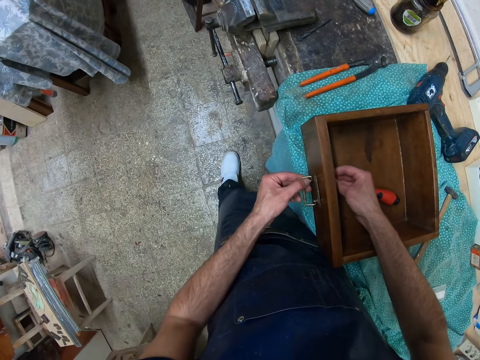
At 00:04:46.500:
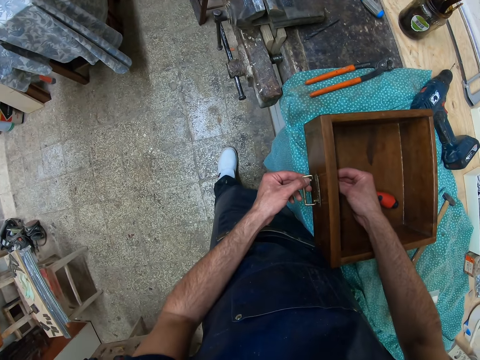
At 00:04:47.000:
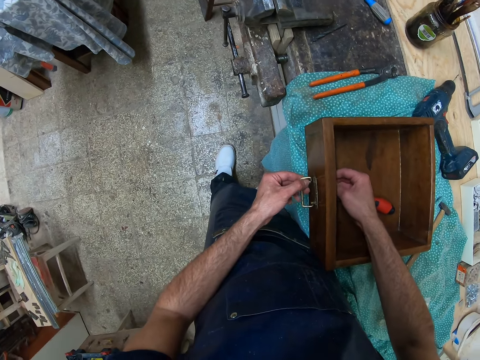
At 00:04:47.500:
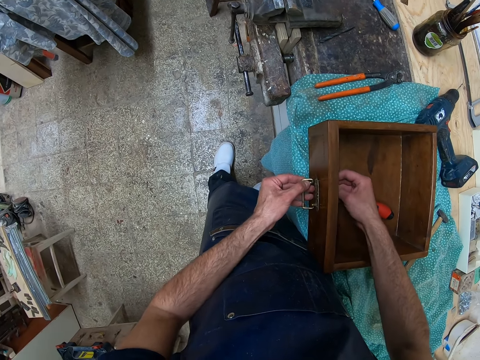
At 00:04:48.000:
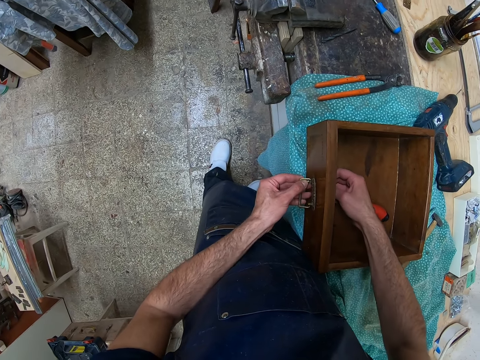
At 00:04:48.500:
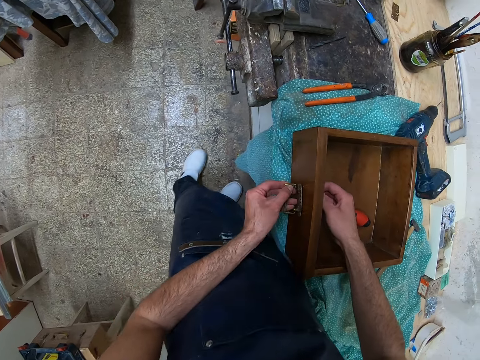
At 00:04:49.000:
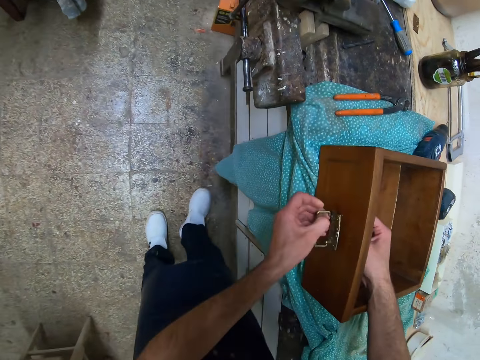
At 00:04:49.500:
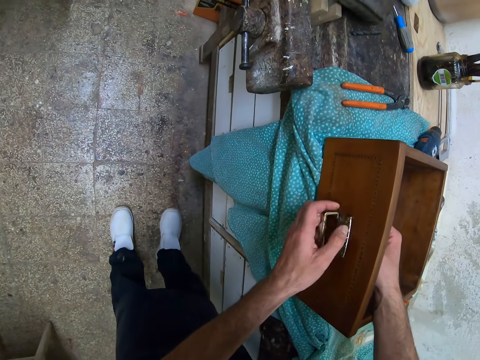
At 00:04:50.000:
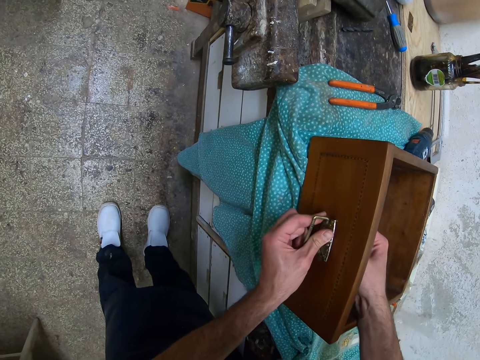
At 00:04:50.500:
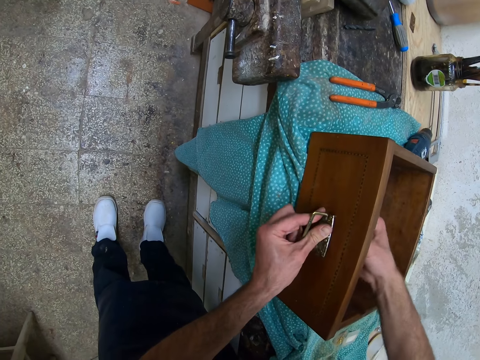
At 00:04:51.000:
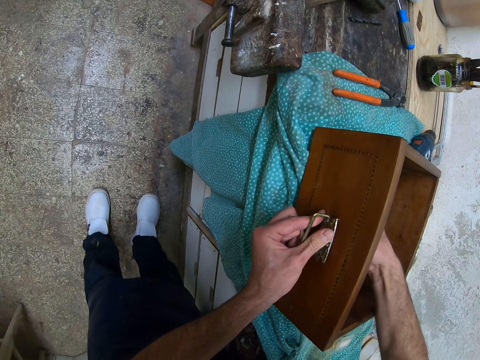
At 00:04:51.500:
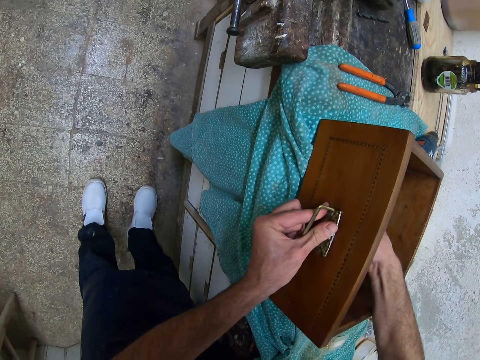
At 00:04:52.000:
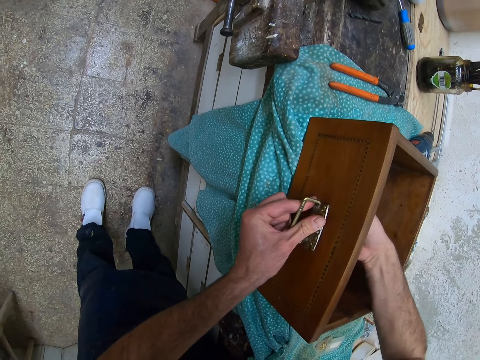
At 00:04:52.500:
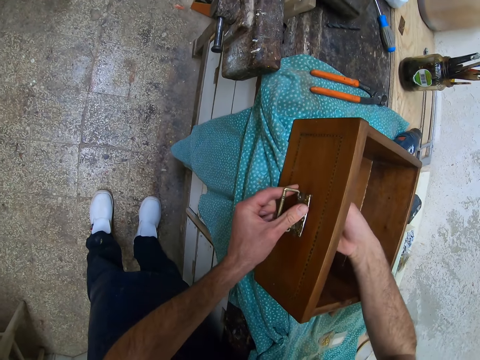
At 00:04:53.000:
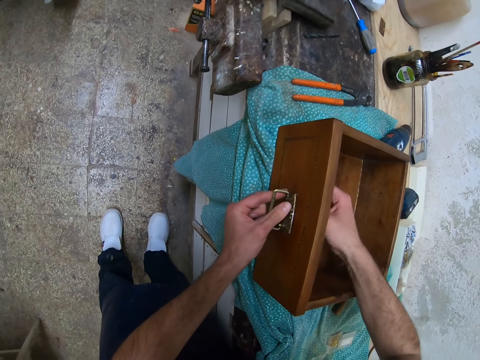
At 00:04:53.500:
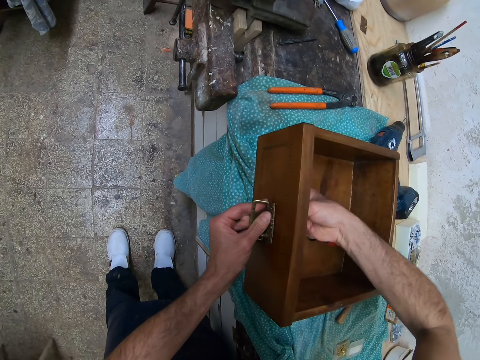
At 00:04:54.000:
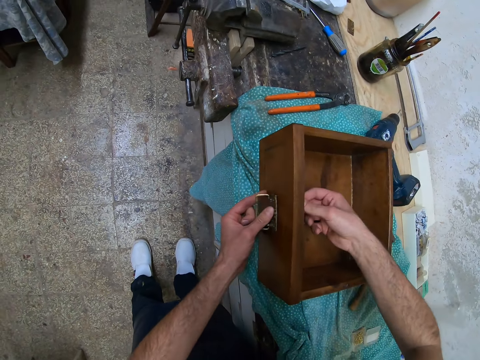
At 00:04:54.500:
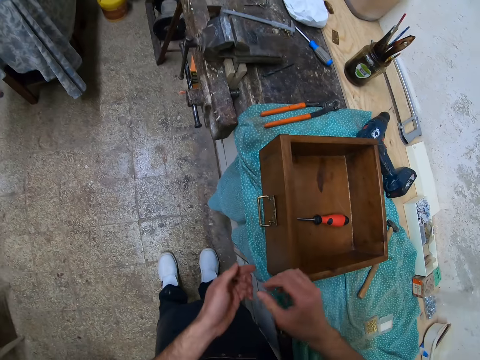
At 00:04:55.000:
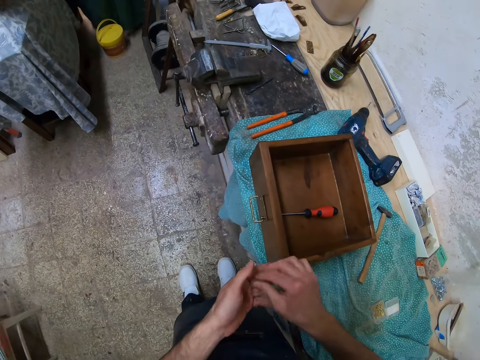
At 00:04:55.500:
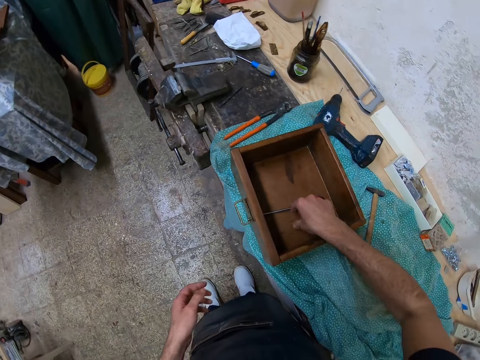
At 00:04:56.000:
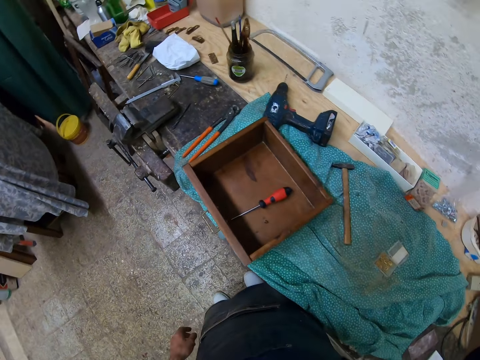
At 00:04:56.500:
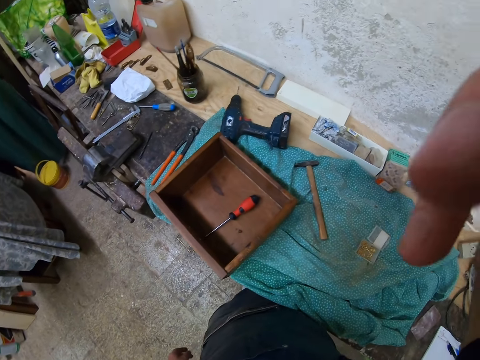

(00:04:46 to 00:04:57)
The camera wearer tightens the screw with his hand. He puts the screw in his hand down in the box. He drops the nut in the woodwork.
